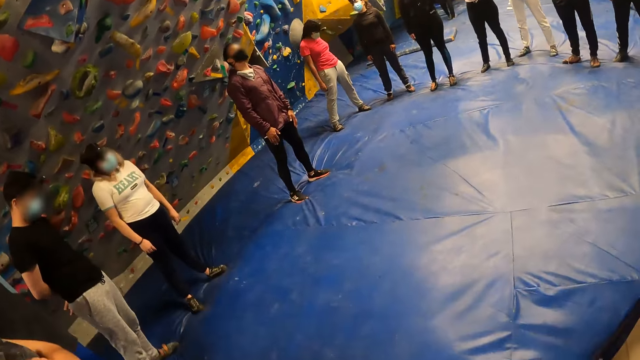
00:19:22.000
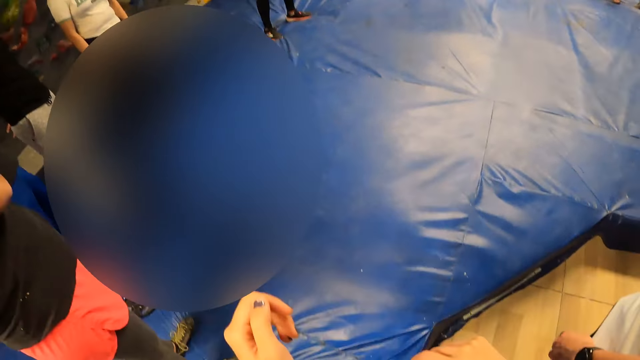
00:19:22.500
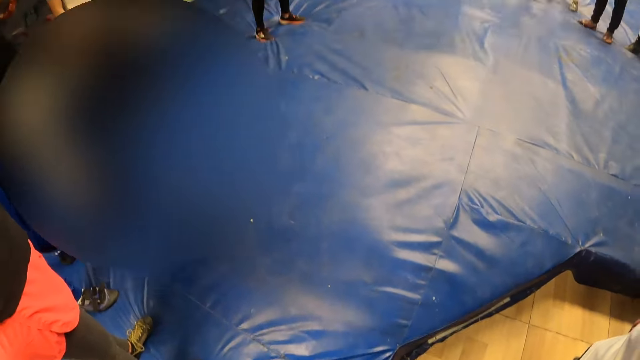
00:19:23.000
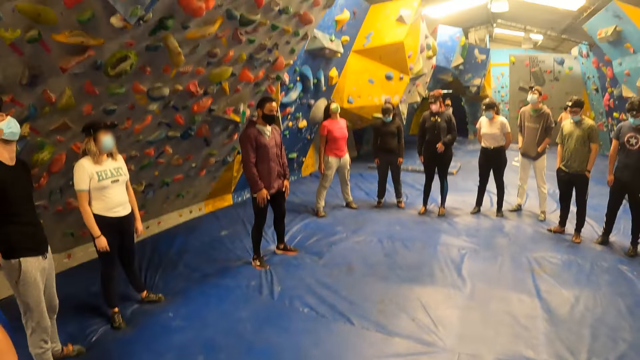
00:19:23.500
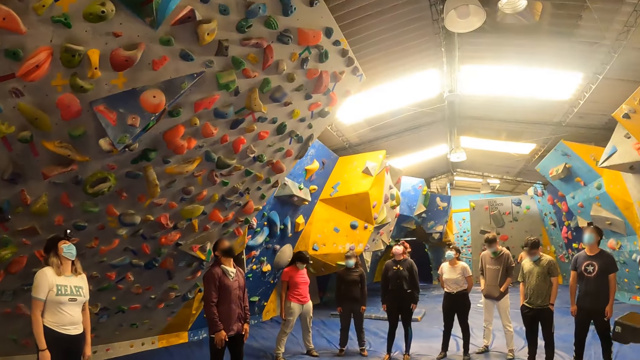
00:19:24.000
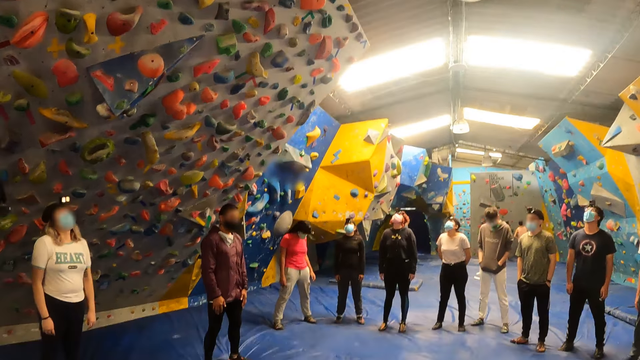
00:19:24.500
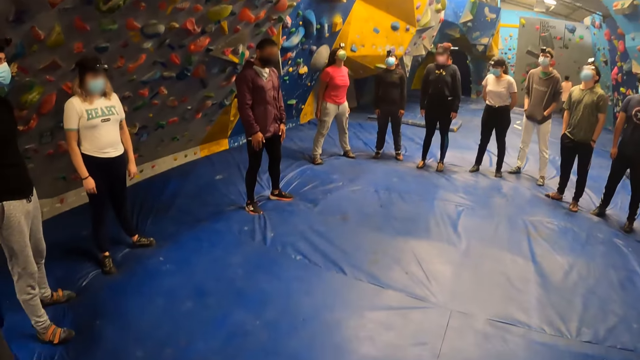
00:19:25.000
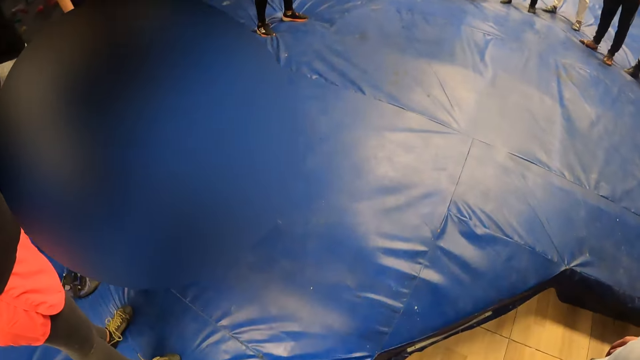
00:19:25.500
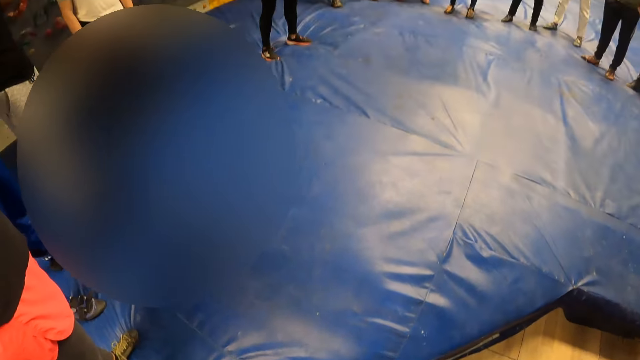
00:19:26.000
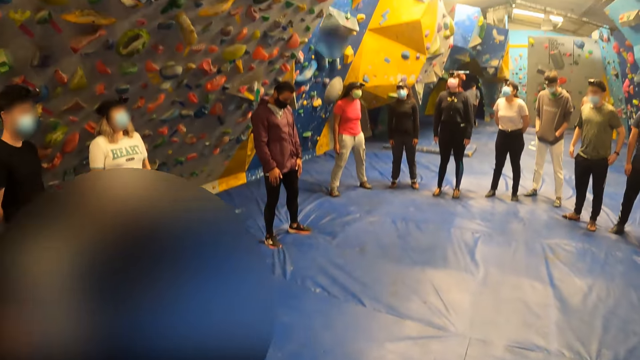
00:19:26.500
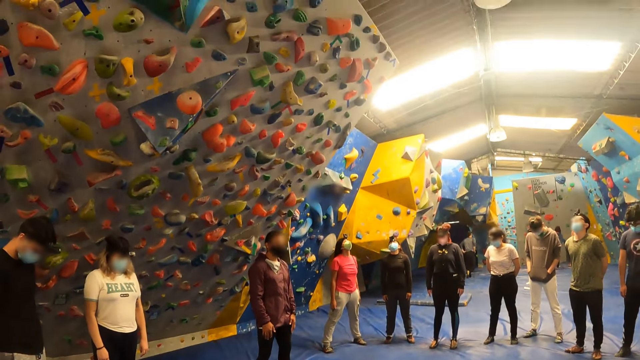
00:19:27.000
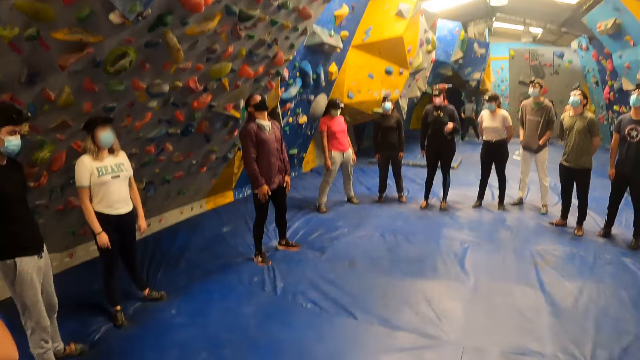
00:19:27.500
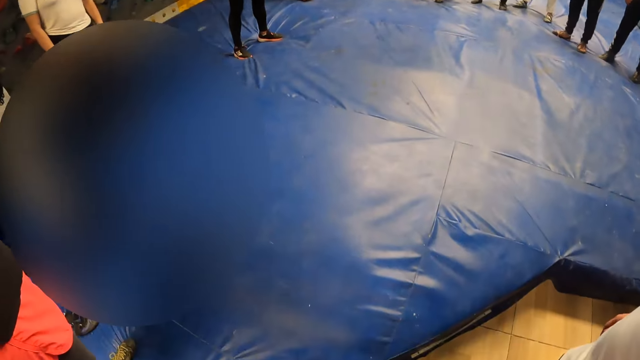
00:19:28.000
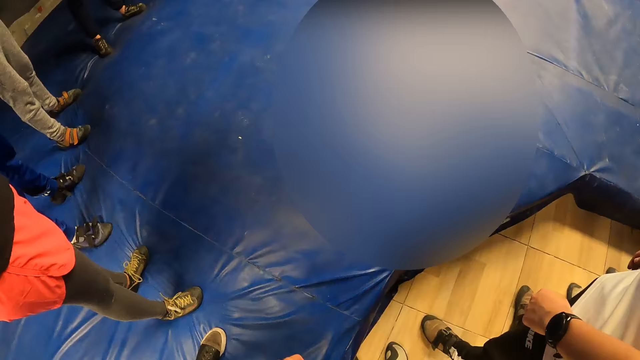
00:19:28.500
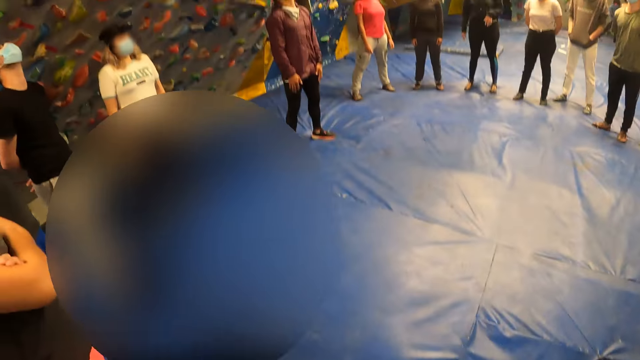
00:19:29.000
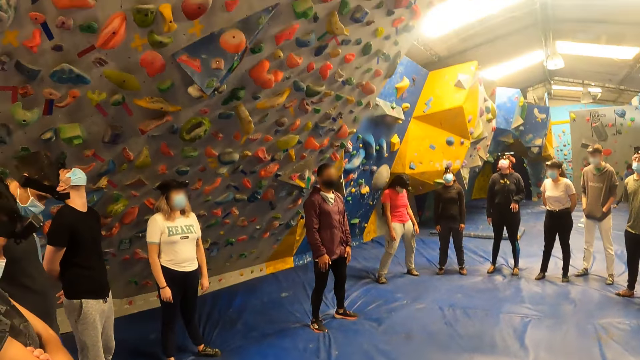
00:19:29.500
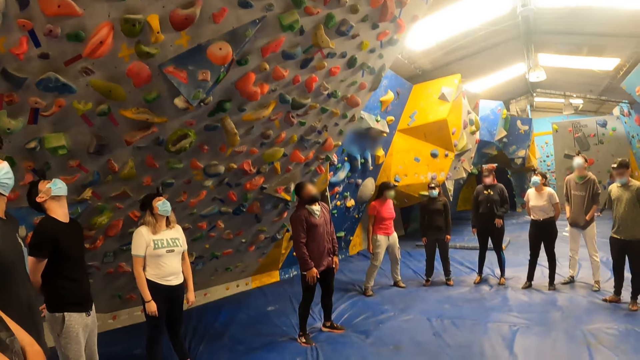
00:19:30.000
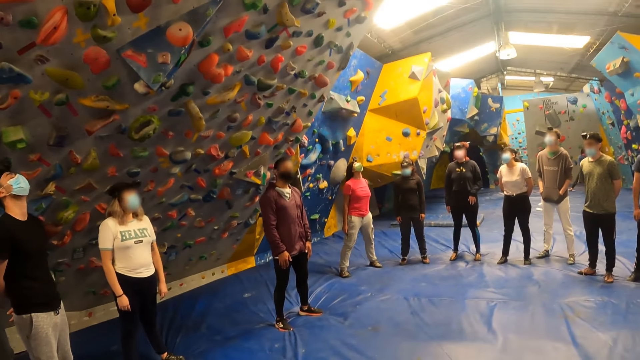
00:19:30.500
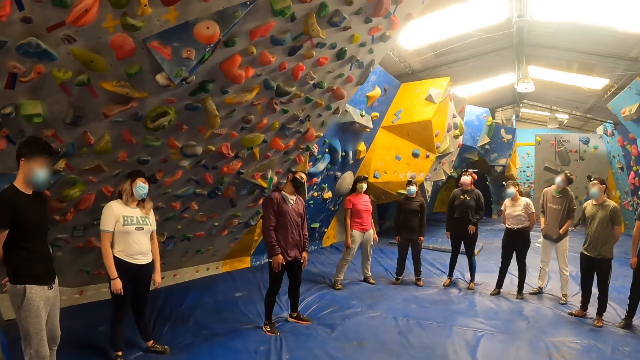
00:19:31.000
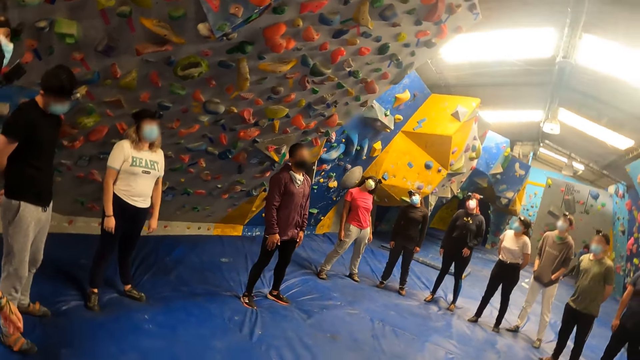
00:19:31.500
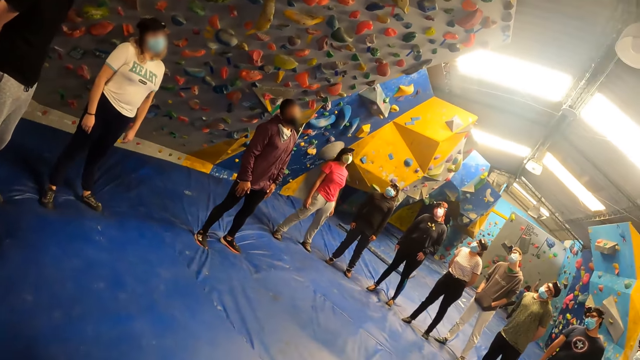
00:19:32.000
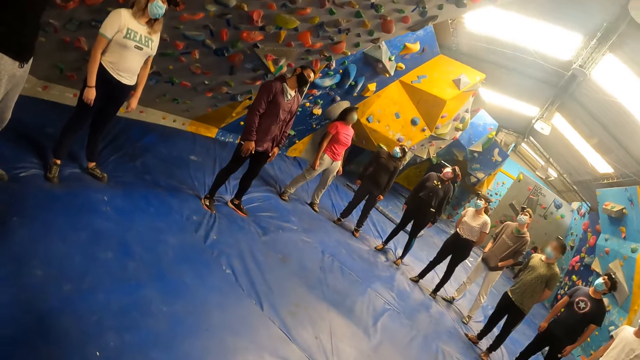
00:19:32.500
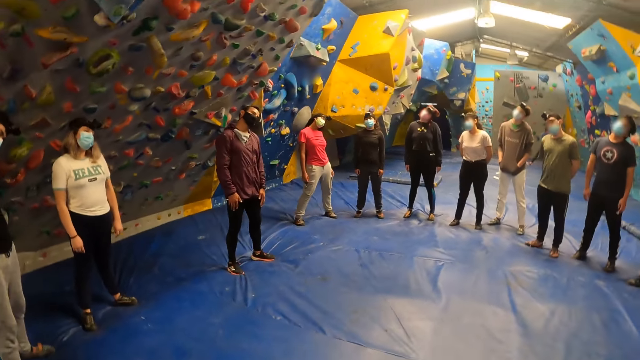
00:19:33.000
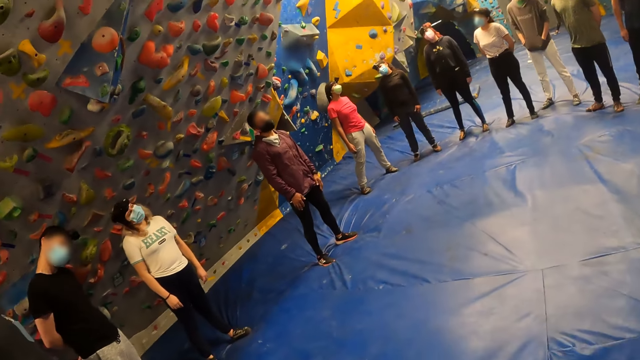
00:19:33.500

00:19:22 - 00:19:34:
The camera wearer moves their hand. They look around. They nod their head.

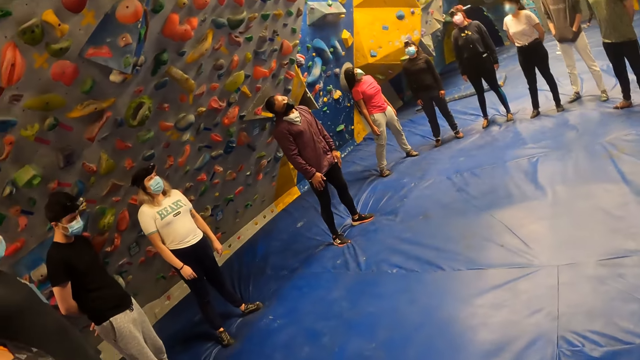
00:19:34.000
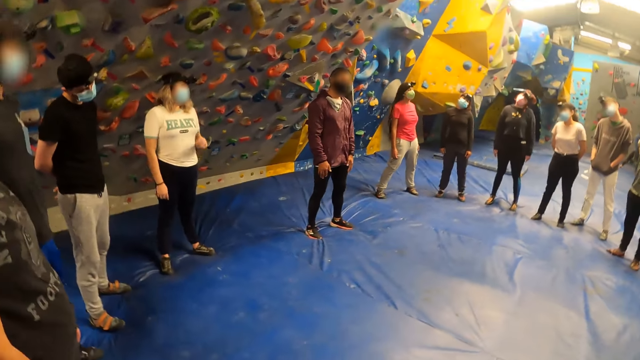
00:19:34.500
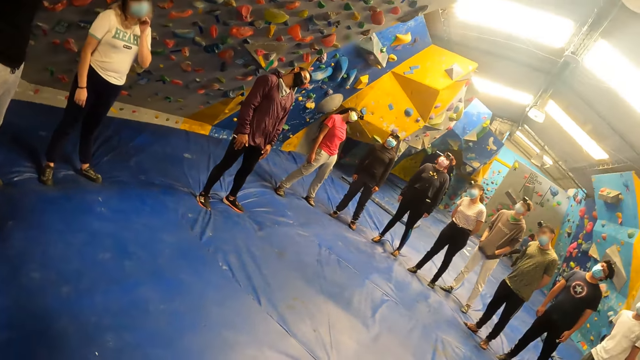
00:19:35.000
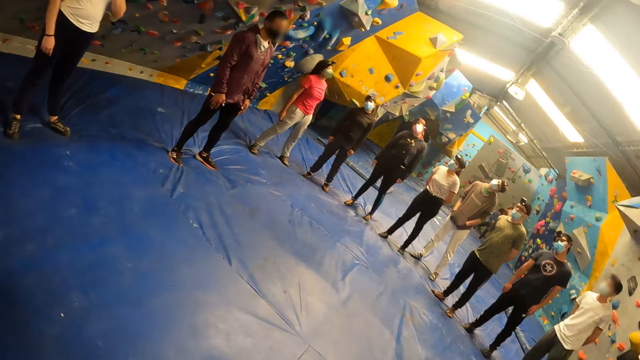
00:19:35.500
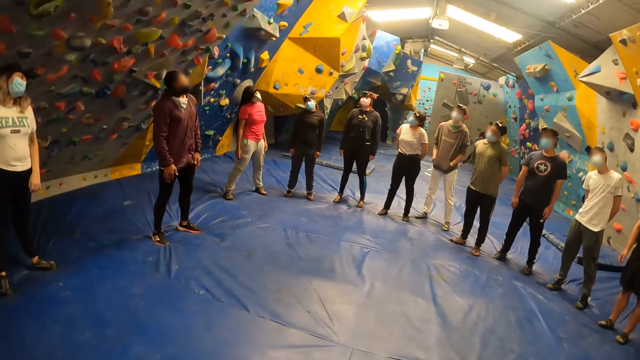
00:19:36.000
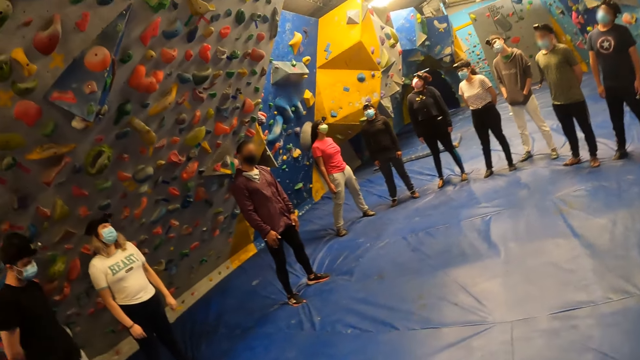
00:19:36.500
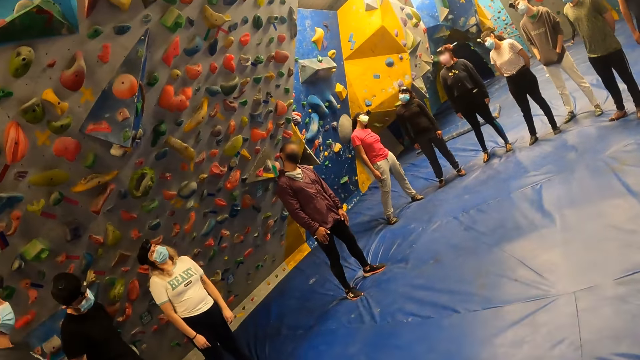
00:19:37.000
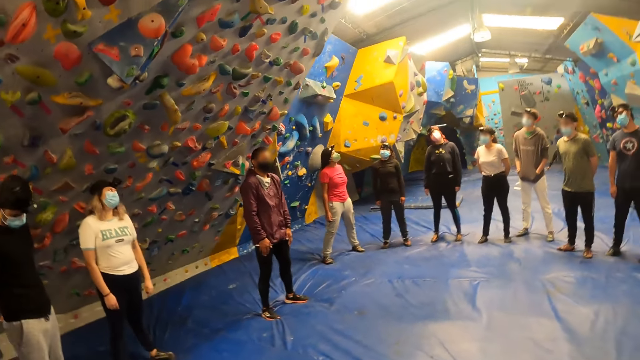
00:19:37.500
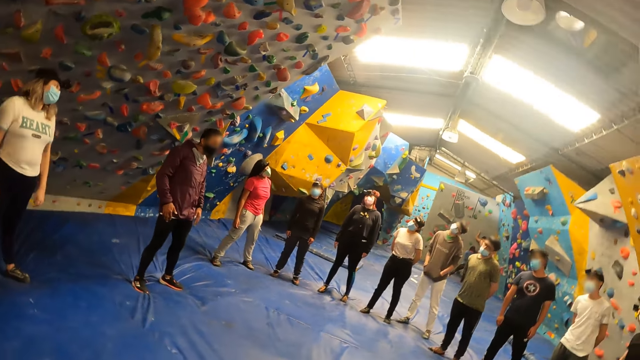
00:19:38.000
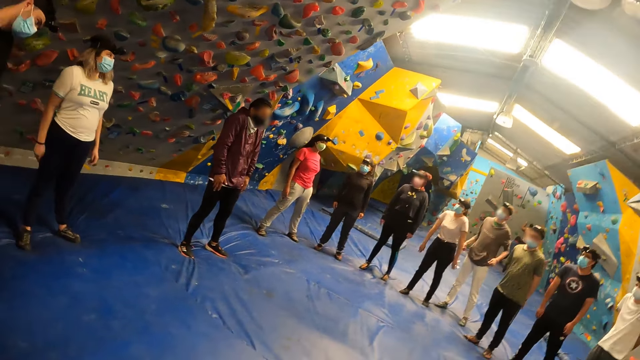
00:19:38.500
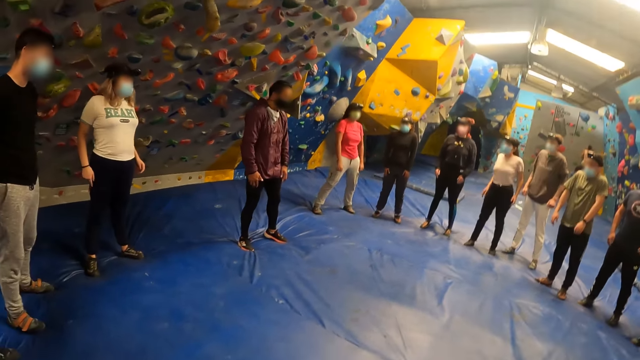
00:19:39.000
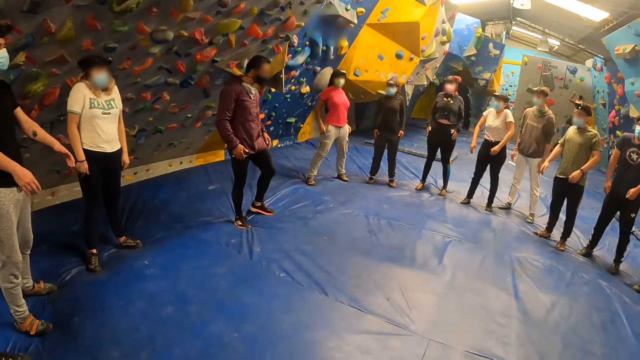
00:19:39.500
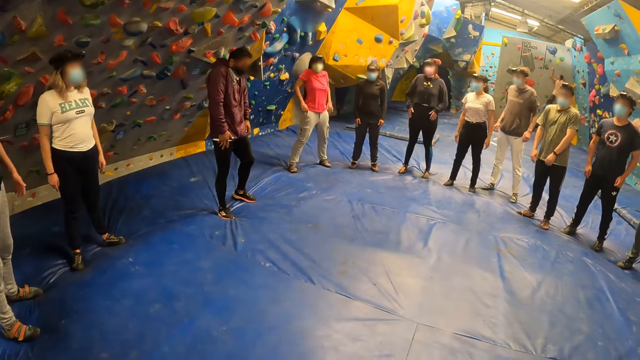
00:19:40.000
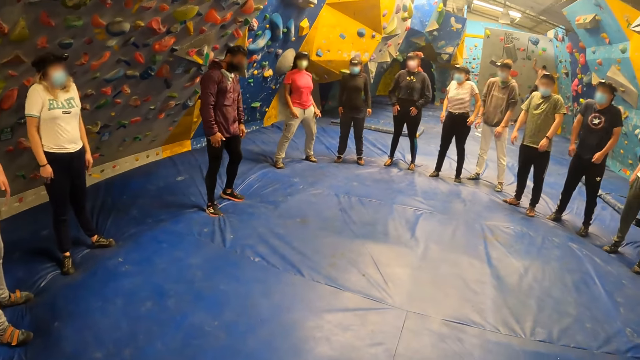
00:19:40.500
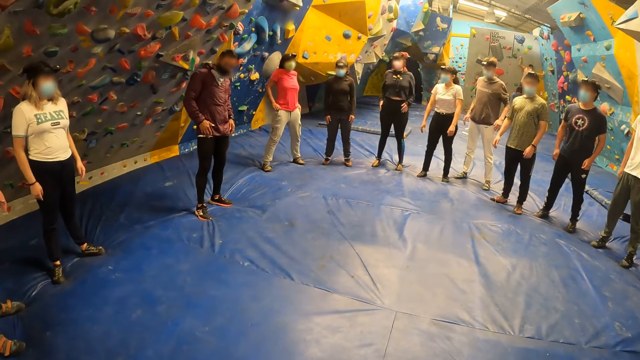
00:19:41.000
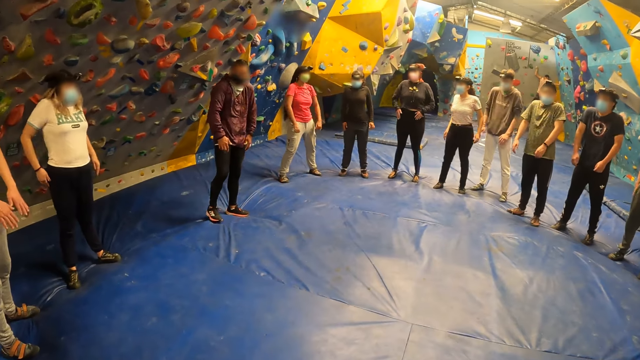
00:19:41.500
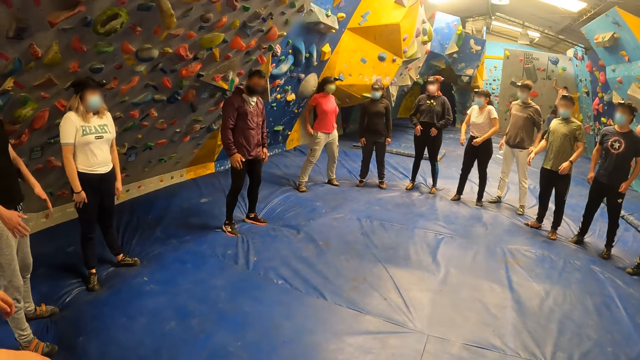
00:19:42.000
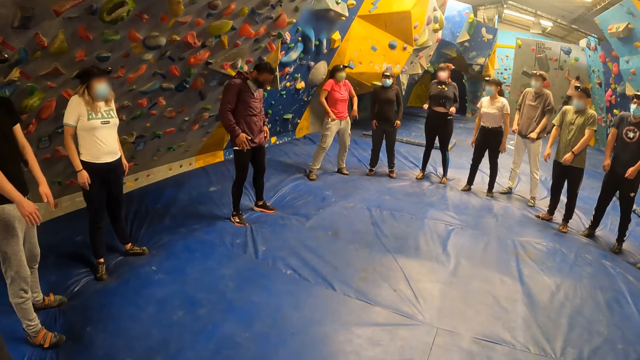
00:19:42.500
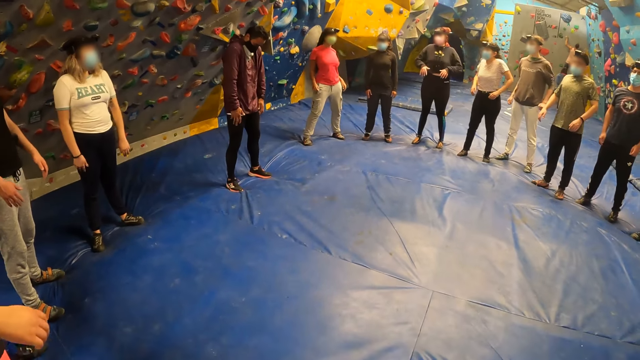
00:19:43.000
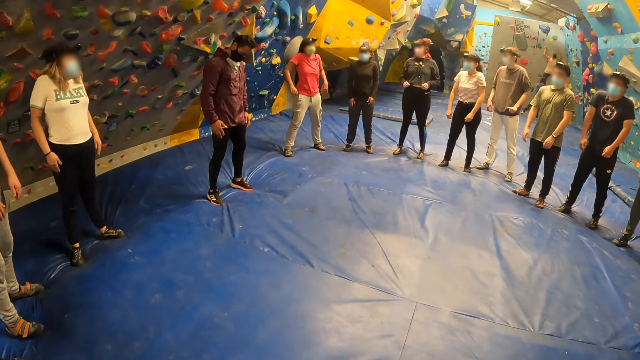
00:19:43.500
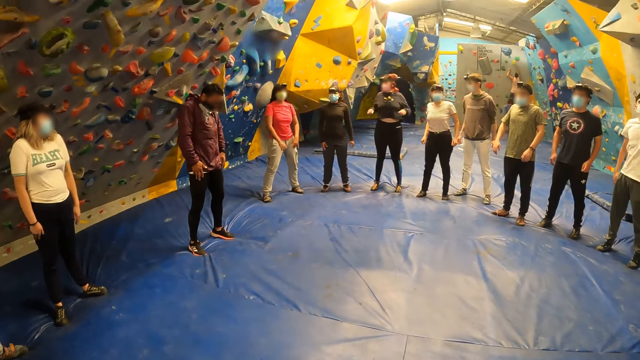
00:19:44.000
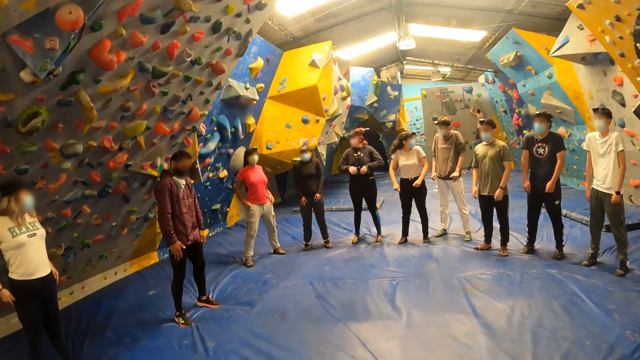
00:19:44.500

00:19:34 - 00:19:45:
The camera wearer nods their head. The man exercises his shoulders with the group of people. The camera wearer looks around.
